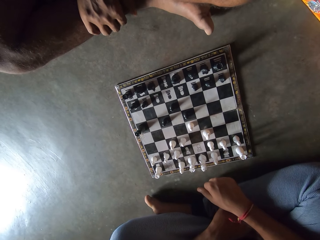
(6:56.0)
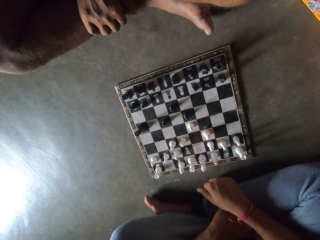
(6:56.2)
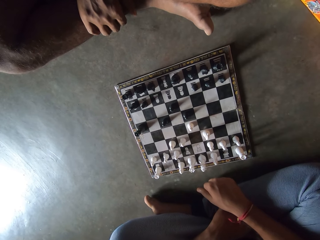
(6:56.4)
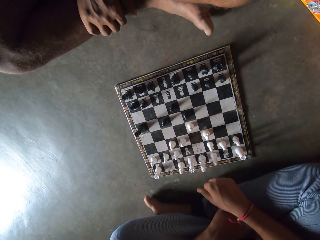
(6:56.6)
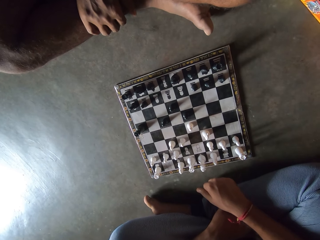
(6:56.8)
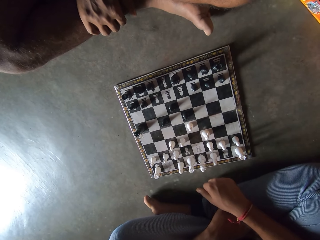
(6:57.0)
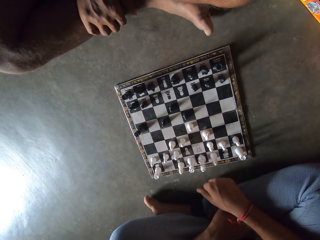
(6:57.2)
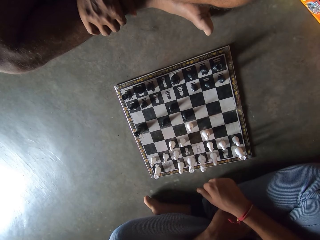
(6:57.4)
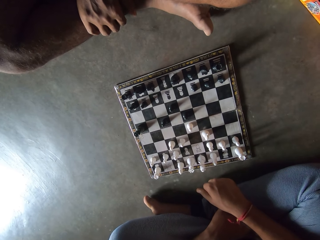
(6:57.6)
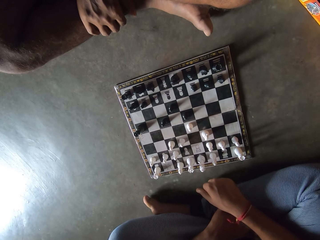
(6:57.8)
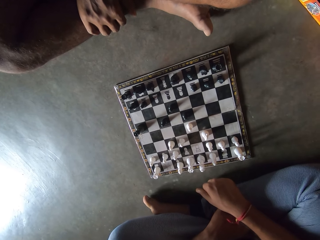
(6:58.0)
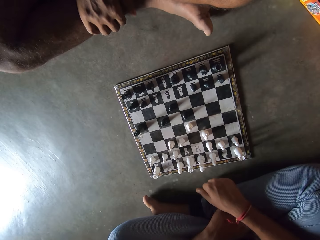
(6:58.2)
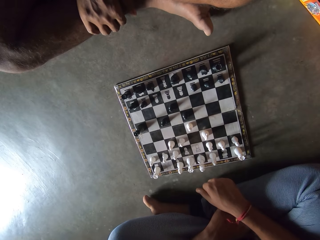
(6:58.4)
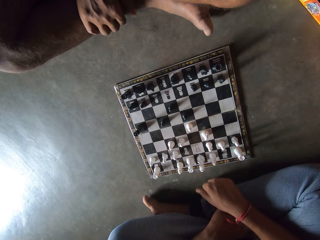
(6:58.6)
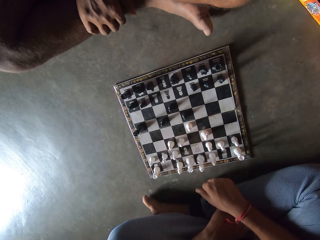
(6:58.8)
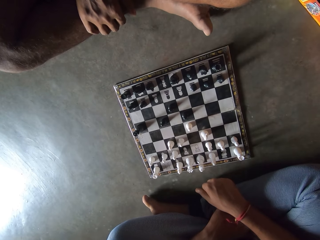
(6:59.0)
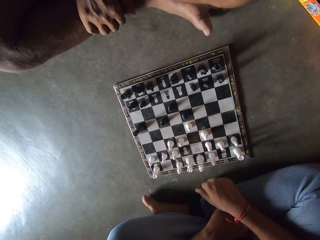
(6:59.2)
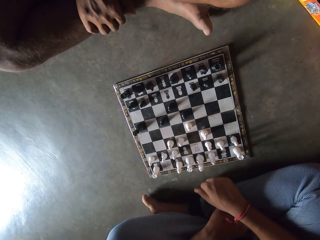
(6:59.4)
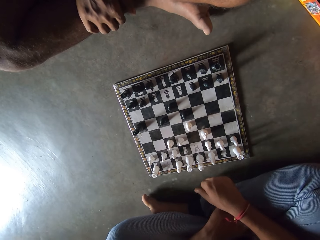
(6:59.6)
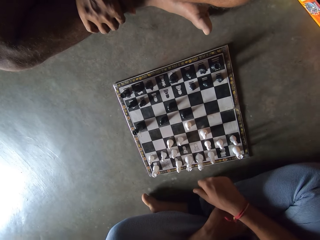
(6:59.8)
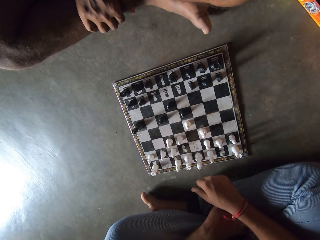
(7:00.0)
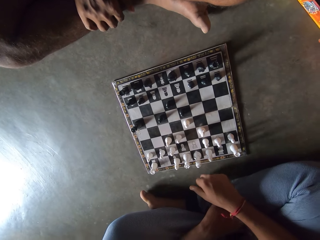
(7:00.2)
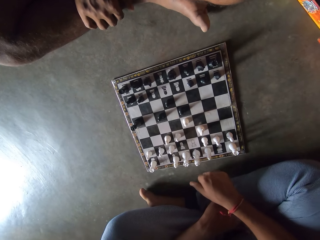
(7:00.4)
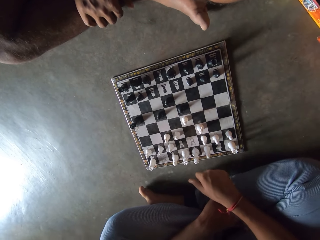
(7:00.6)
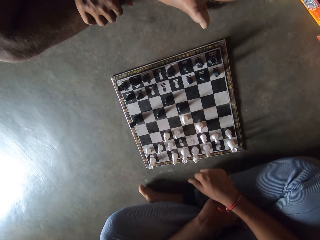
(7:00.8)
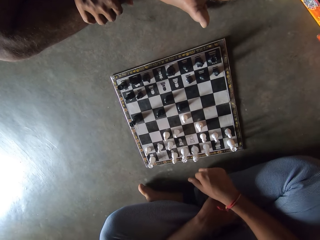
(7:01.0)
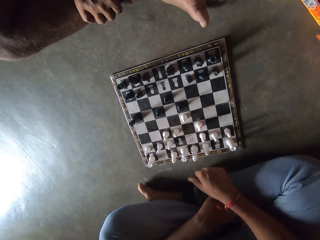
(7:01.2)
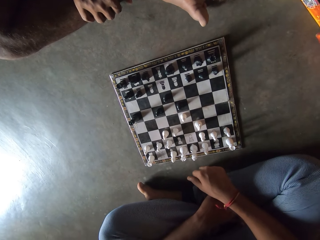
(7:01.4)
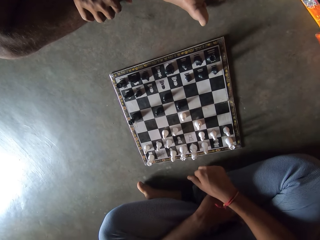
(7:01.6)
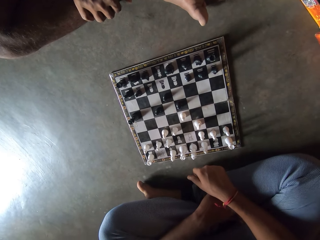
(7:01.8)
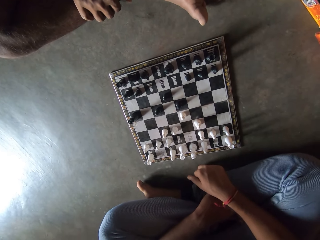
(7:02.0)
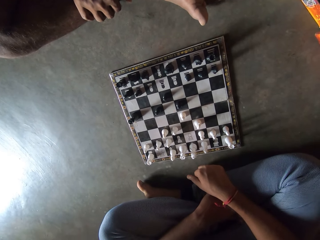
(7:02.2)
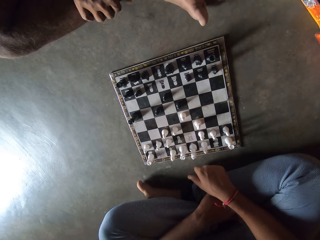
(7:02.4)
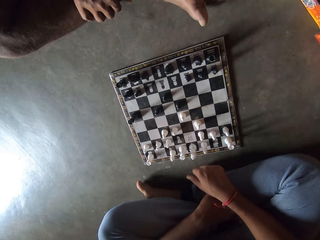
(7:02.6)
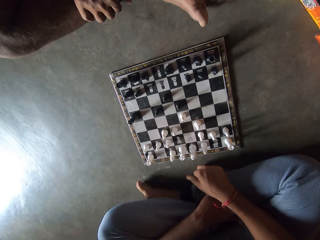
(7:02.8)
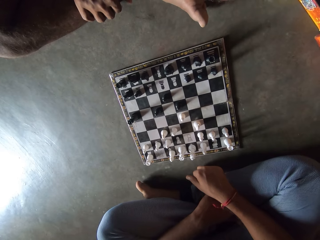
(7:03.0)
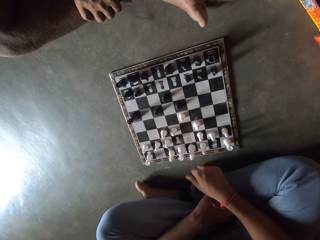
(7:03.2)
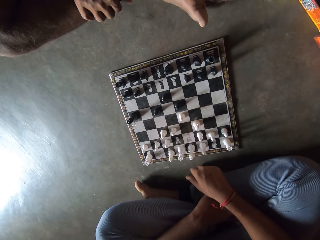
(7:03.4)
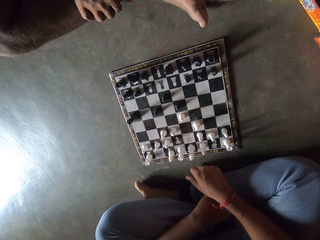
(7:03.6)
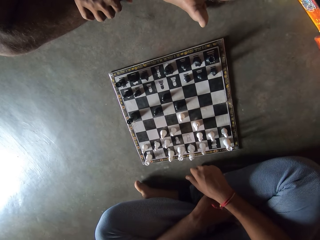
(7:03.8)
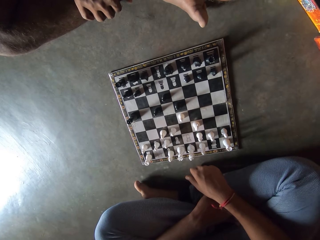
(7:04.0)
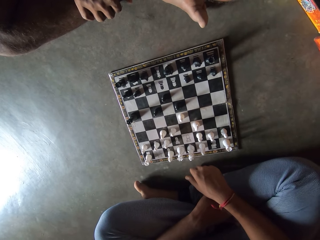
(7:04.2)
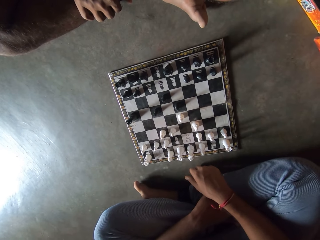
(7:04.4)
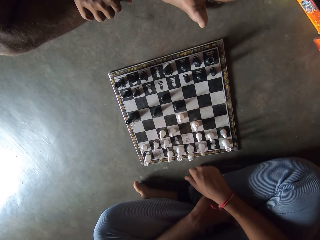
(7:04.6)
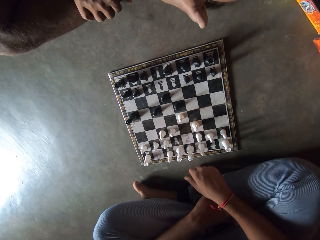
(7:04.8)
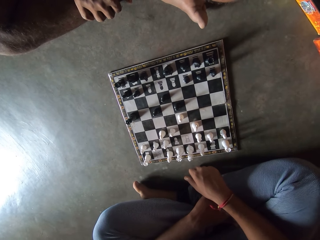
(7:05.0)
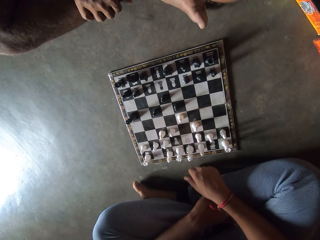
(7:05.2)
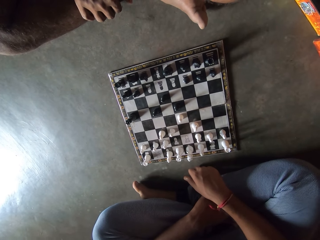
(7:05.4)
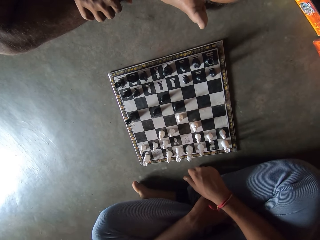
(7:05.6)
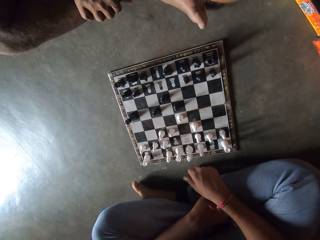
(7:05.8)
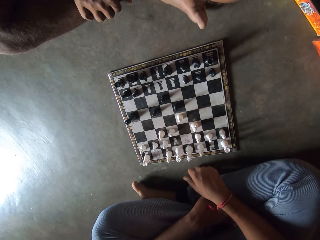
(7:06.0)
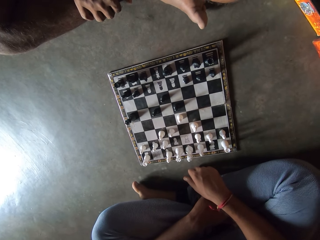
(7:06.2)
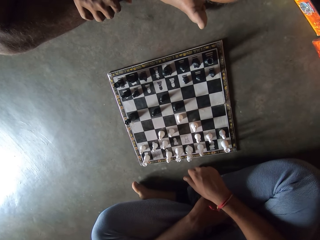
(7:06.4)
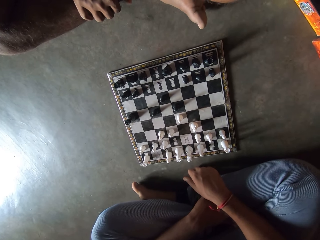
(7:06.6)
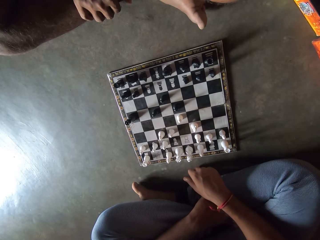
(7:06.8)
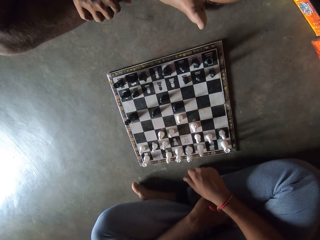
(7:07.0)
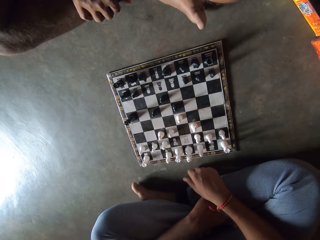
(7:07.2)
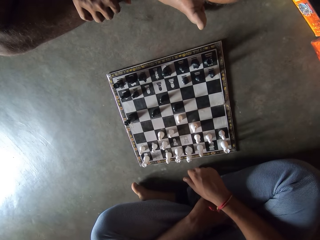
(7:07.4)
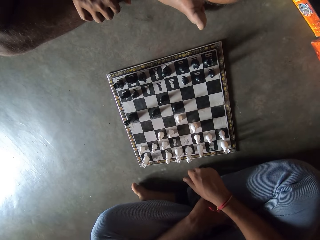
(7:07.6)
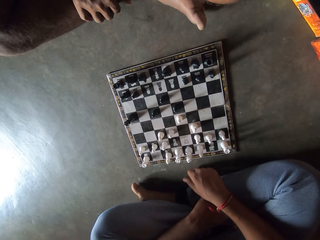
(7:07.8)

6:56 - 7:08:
The camera wearer taps the floor with his right hand.

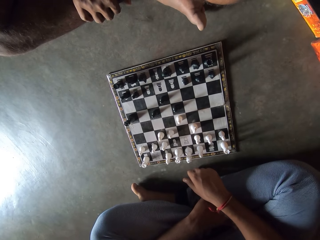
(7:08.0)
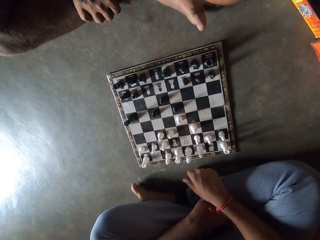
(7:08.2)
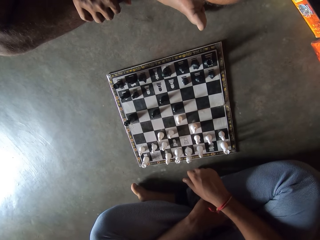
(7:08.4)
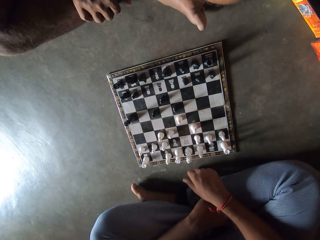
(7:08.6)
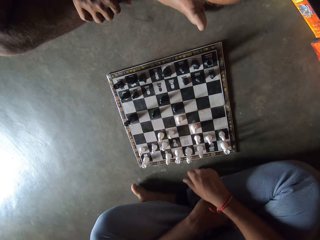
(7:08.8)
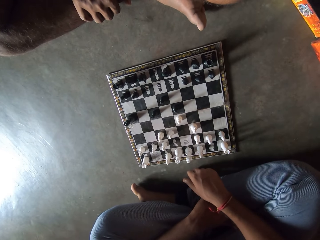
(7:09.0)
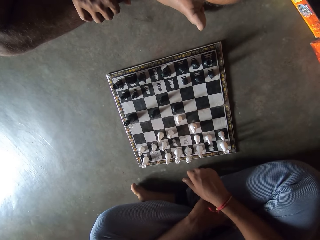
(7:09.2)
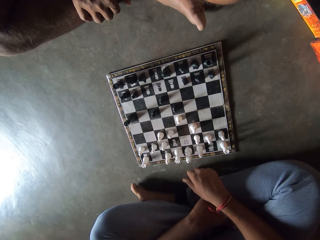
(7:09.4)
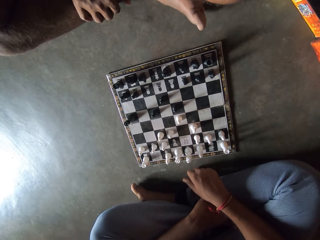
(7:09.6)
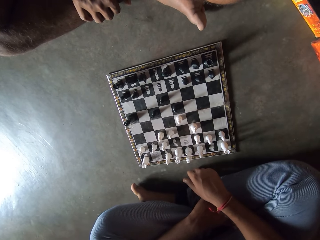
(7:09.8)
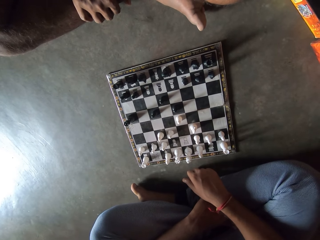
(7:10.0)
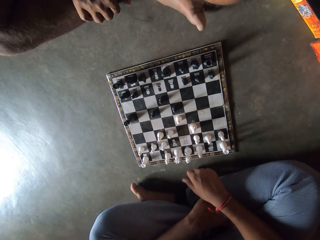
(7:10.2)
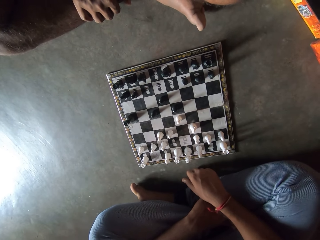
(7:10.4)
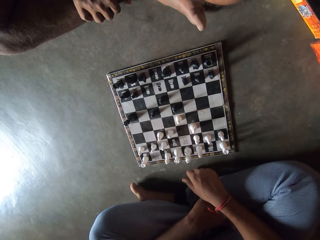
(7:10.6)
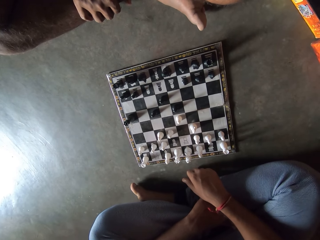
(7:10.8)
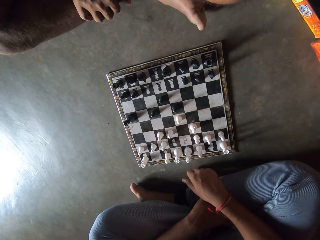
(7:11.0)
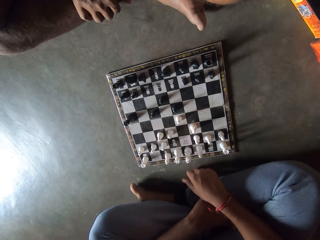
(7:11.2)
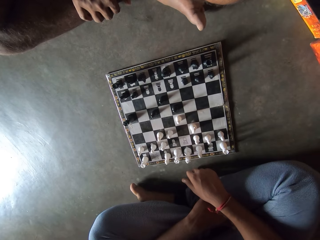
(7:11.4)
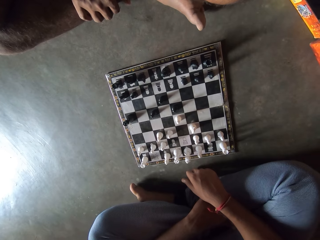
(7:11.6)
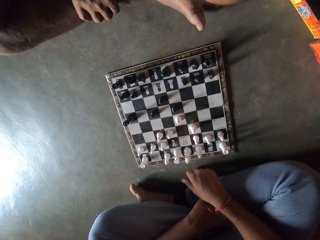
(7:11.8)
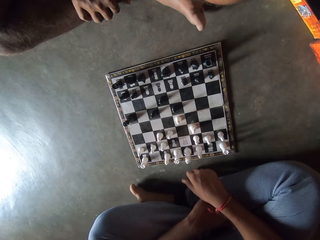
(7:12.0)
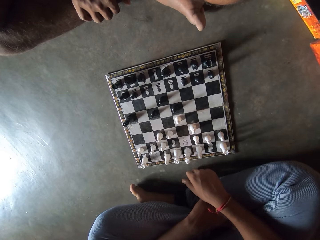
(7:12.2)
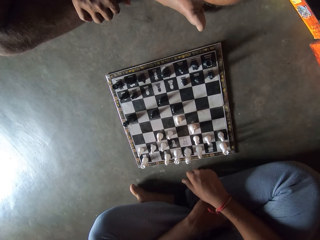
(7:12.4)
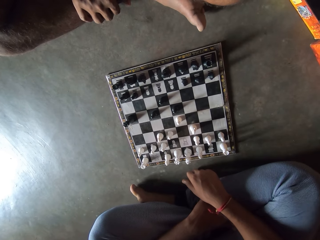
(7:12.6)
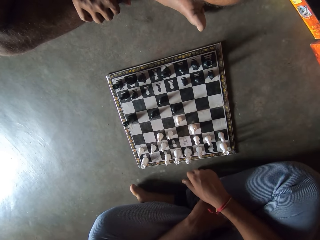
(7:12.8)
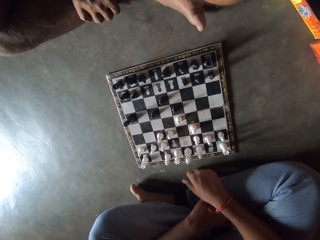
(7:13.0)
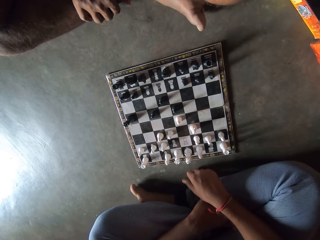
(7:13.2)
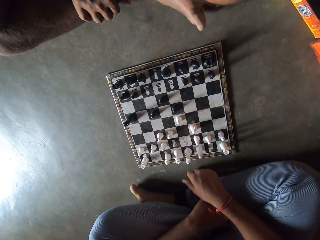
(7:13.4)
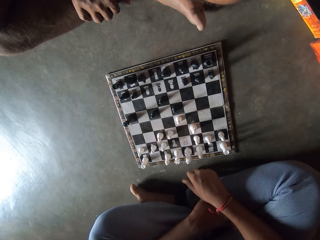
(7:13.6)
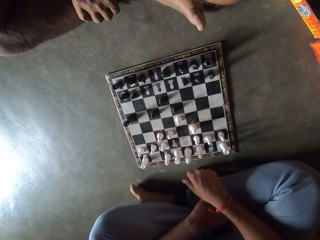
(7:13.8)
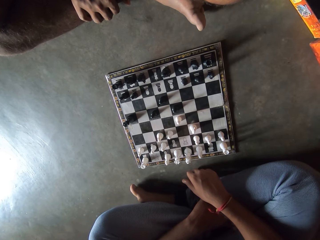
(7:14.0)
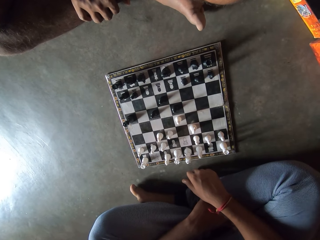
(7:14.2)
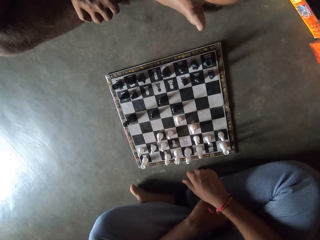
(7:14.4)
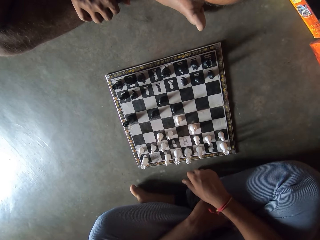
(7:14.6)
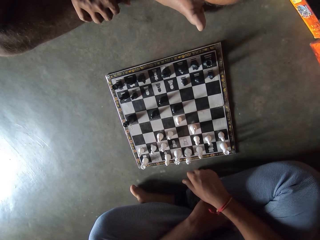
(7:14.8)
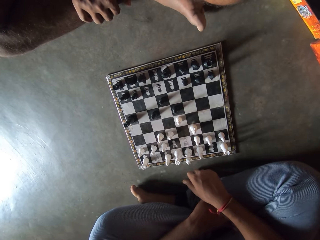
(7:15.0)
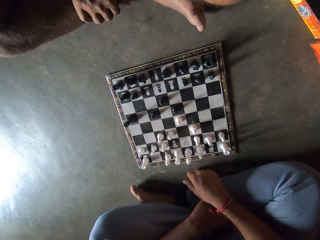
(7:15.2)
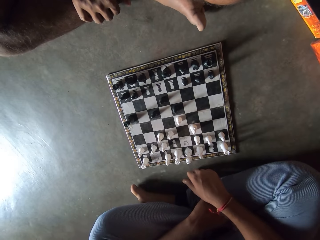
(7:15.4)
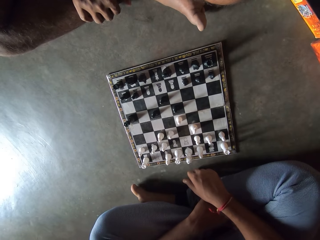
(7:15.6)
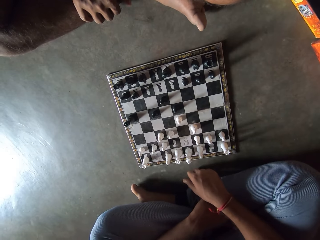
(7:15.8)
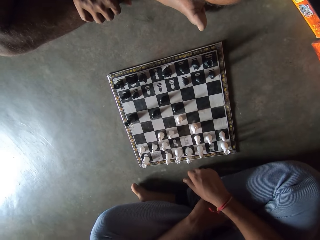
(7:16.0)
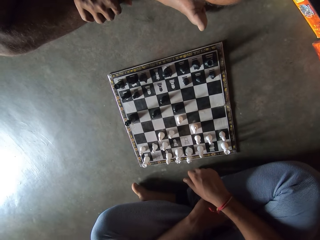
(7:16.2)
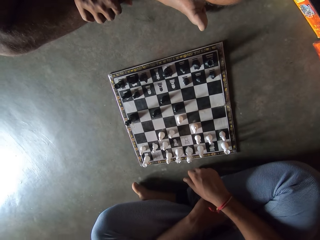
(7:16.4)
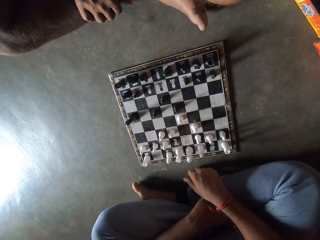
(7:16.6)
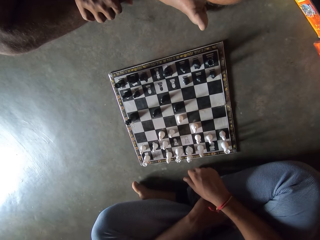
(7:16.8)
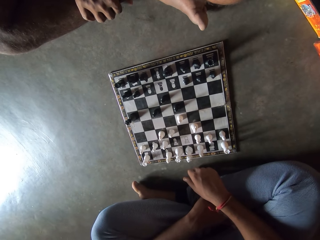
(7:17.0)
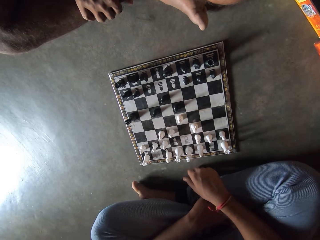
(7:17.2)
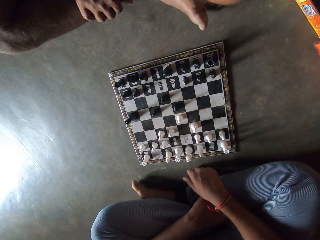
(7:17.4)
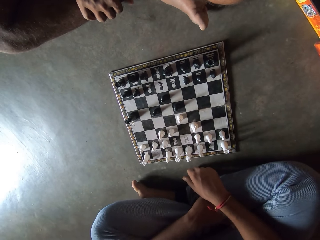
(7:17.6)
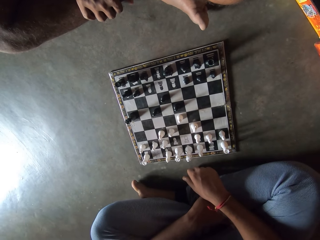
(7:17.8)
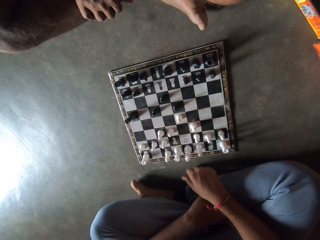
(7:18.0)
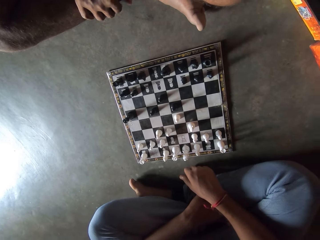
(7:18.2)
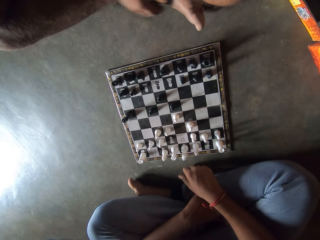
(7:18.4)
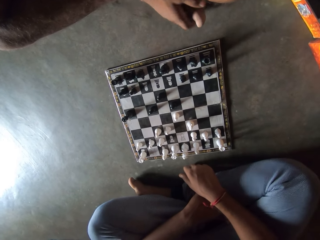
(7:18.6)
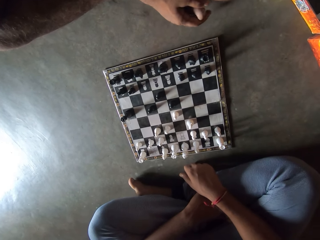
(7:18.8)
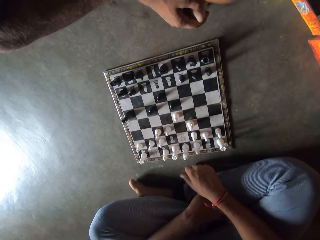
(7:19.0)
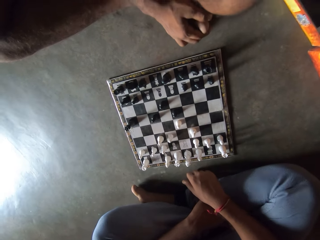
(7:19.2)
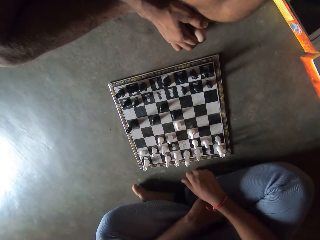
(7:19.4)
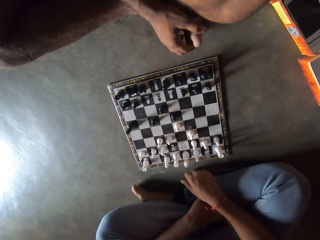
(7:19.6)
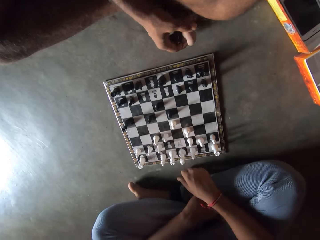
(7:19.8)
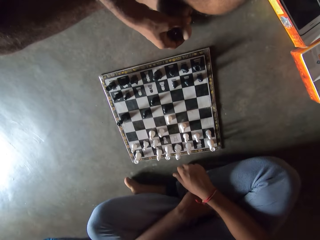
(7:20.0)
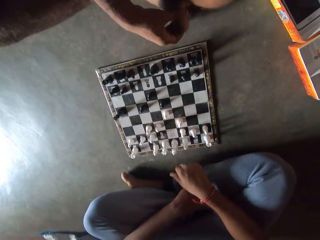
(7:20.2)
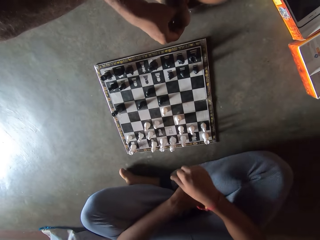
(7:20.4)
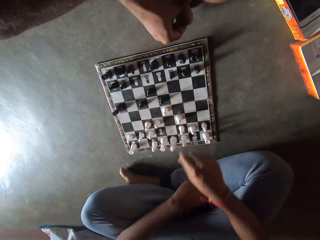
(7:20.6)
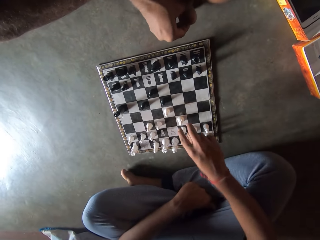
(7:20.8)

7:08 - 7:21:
A man rubs his right leg with his right hand. The man holds his toe.
